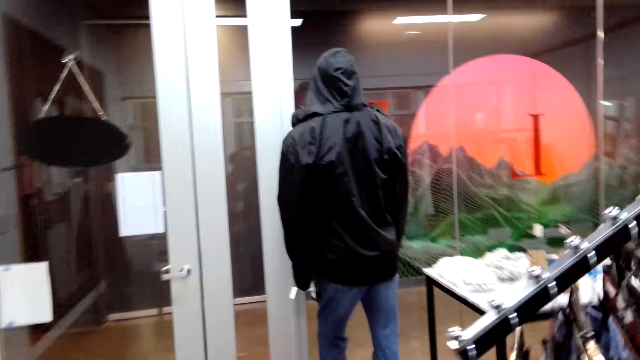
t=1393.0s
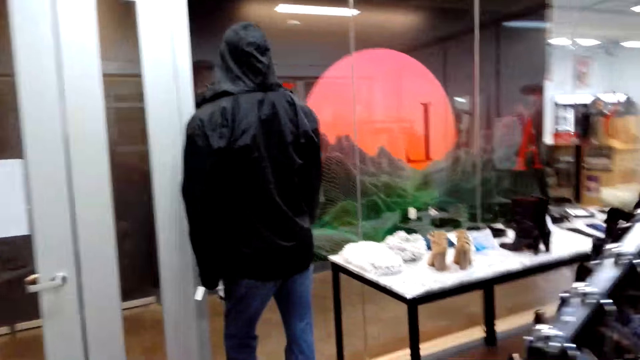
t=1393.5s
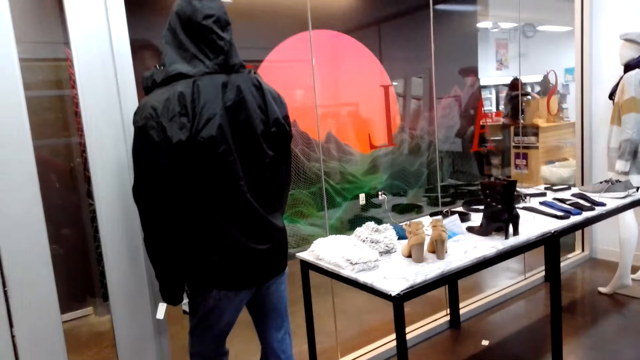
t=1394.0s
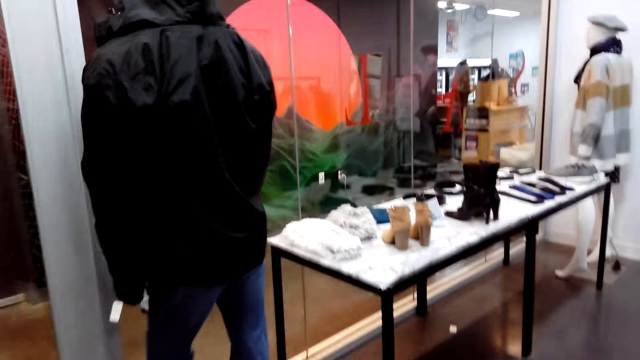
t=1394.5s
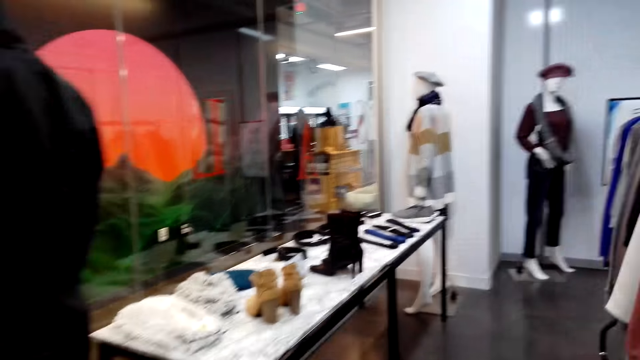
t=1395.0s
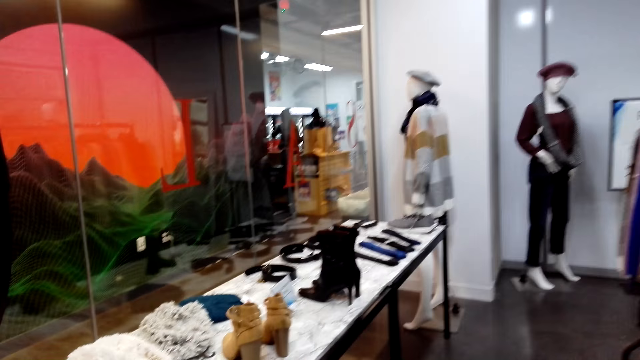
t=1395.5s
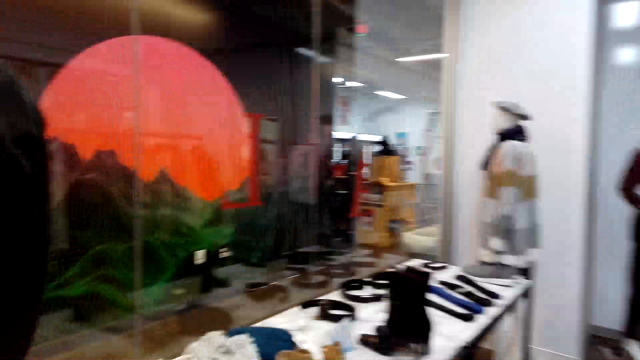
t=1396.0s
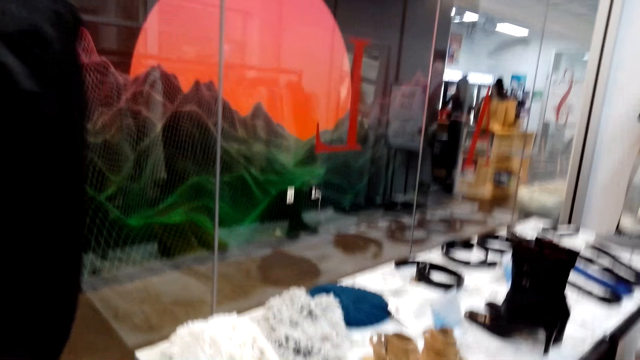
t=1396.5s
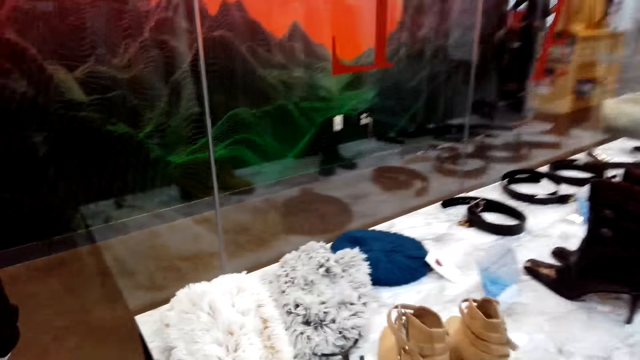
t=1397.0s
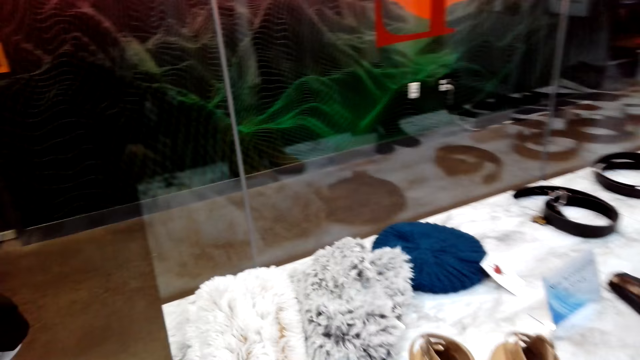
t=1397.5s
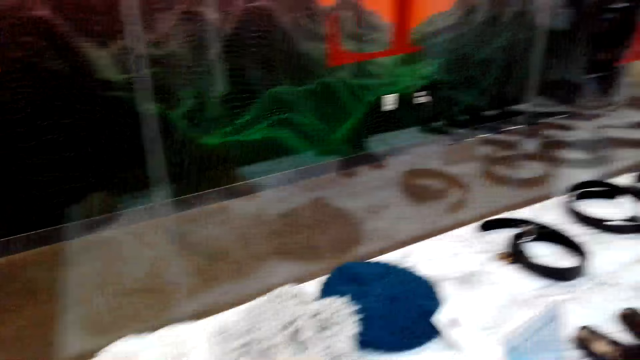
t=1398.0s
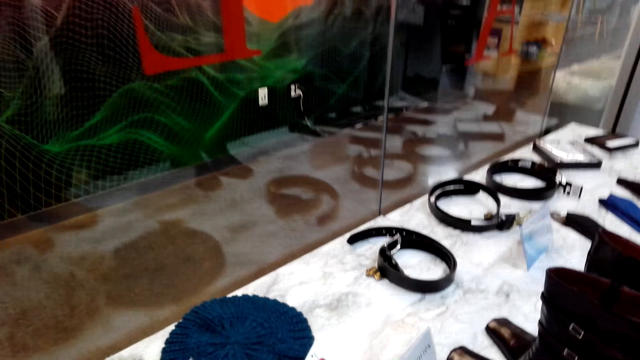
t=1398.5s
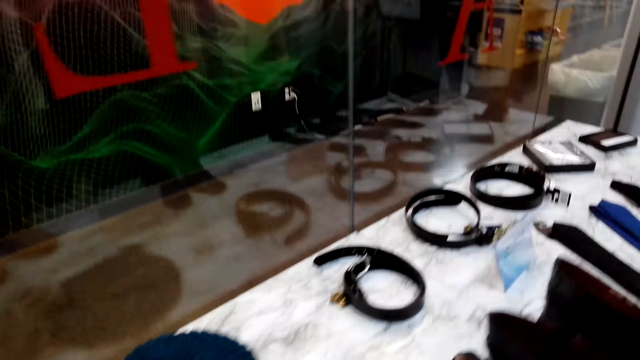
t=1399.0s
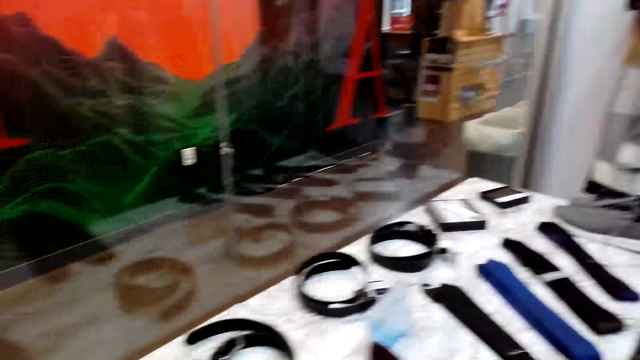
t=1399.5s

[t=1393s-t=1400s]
The camera wearer stares in the boutique.

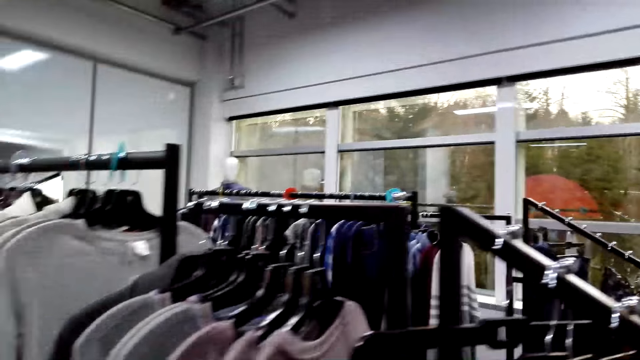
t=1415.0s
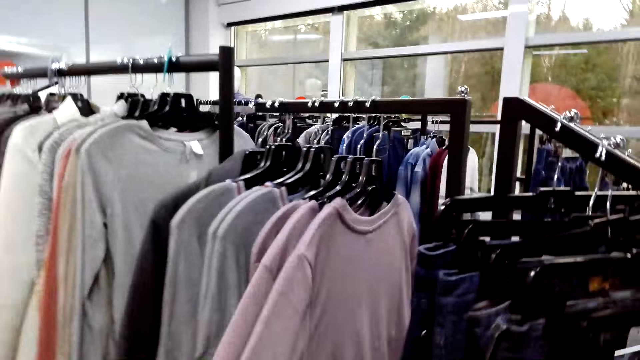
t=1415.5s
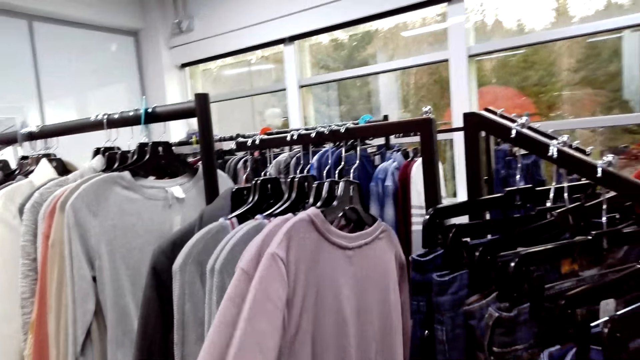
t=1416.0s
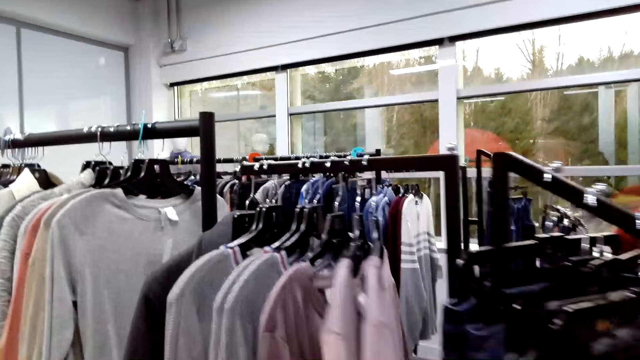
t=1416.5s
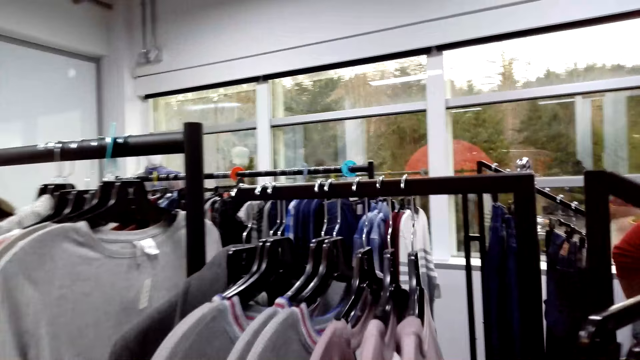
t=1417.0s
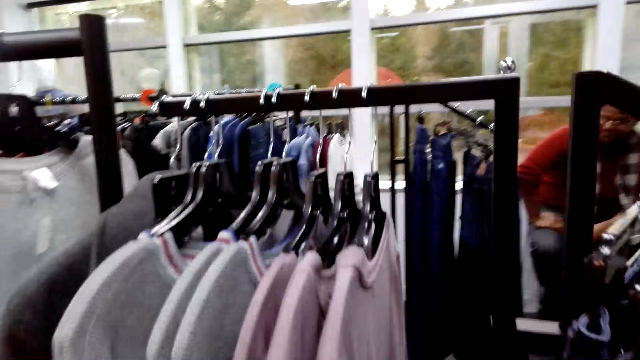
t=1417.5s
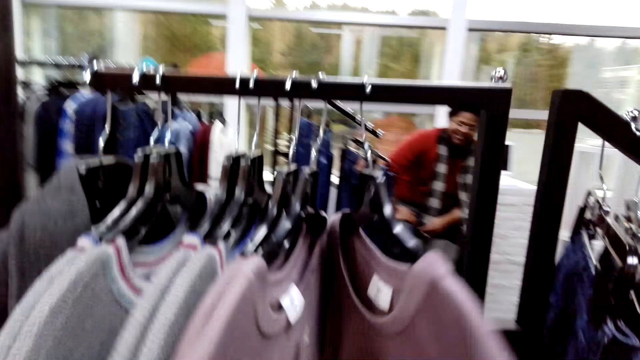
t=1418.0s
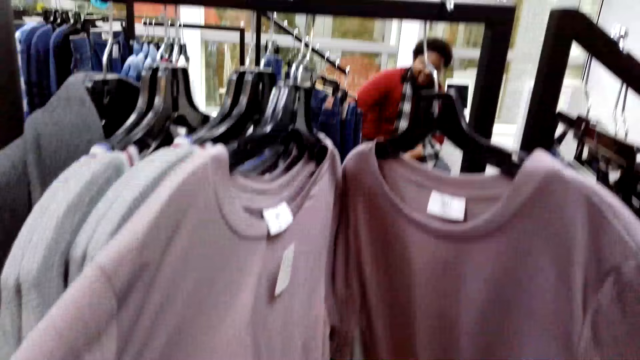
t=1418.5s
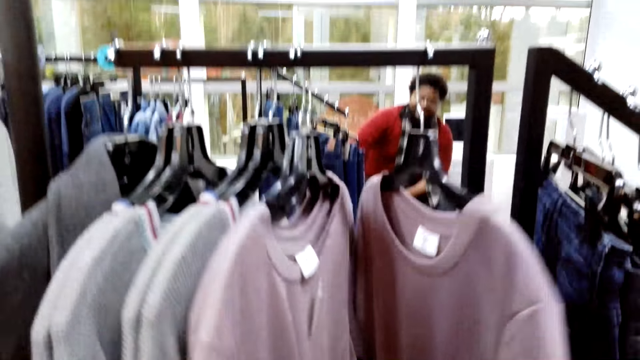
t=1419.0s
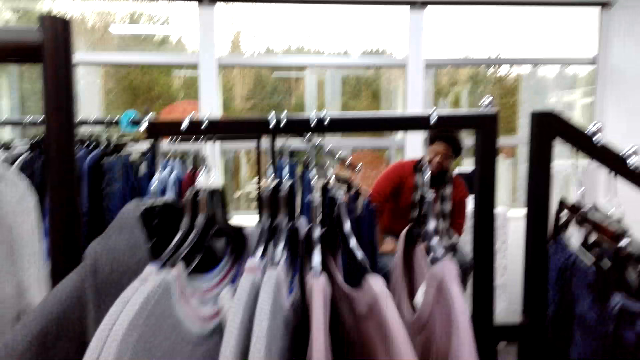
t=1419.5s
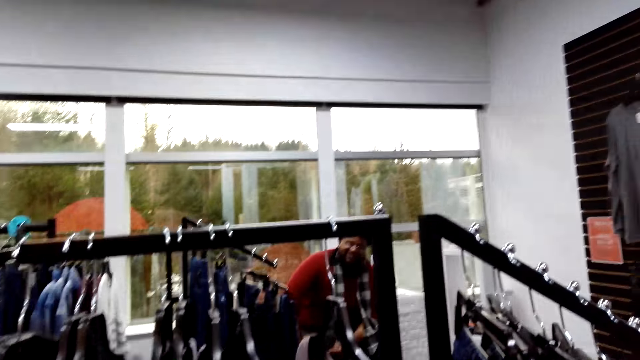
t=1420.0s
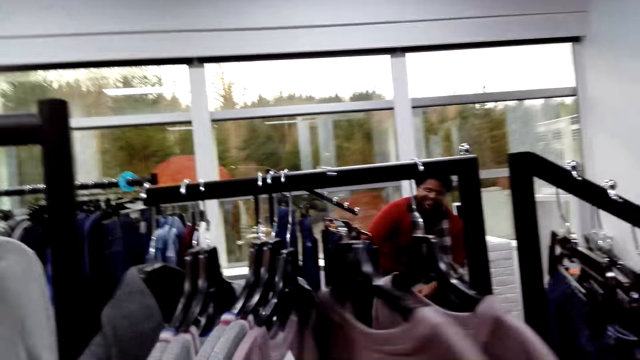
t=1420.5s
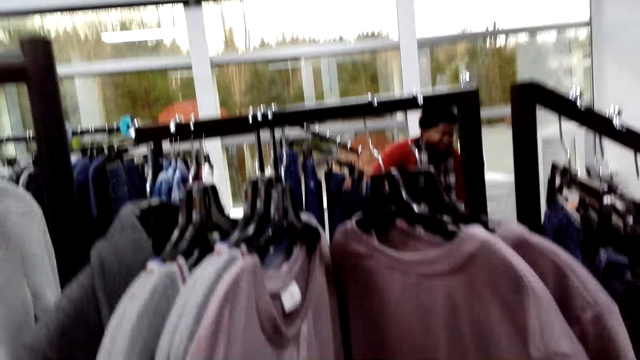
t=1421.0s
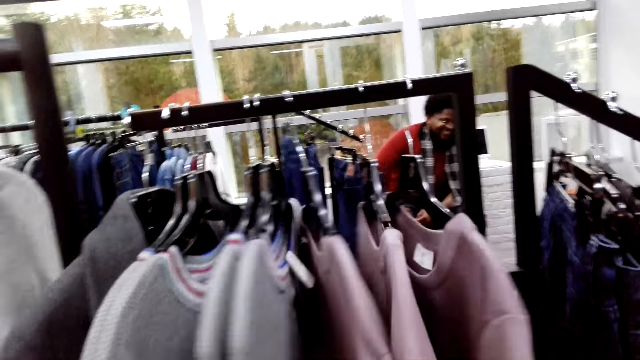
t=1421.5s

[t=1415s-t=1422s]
The camera wearer moves clothes on the hanger in the boutique.

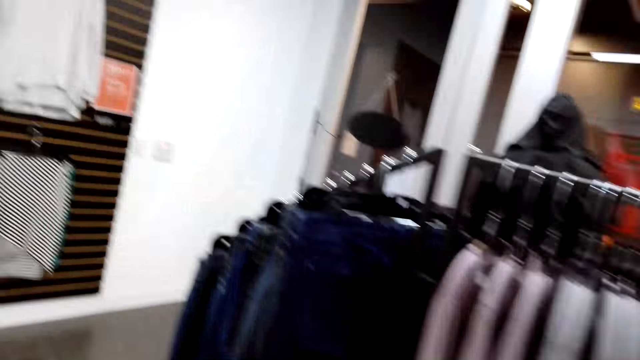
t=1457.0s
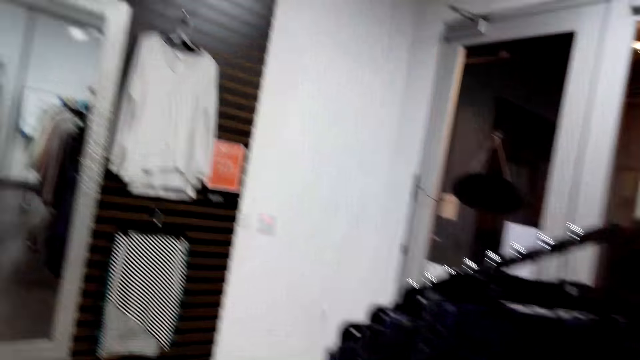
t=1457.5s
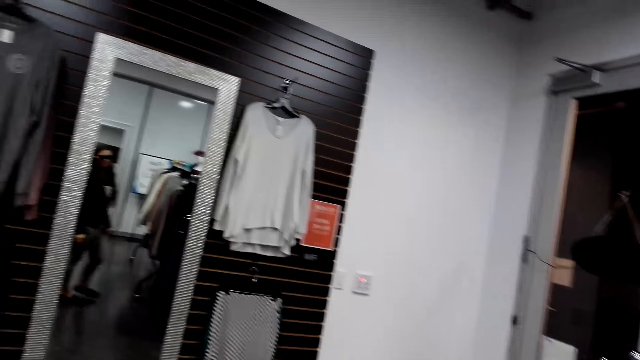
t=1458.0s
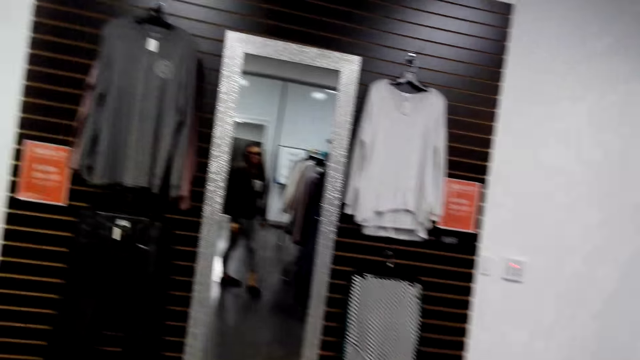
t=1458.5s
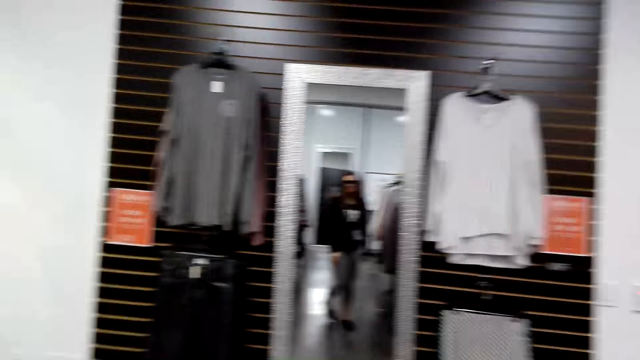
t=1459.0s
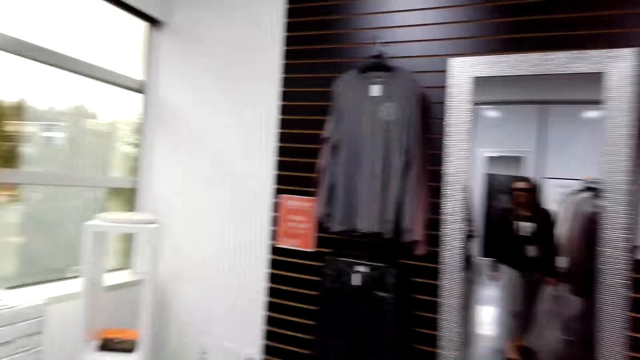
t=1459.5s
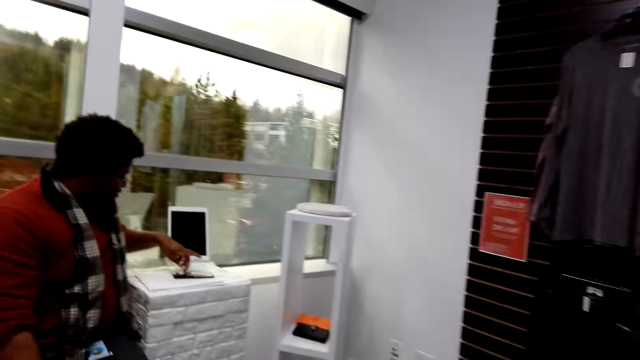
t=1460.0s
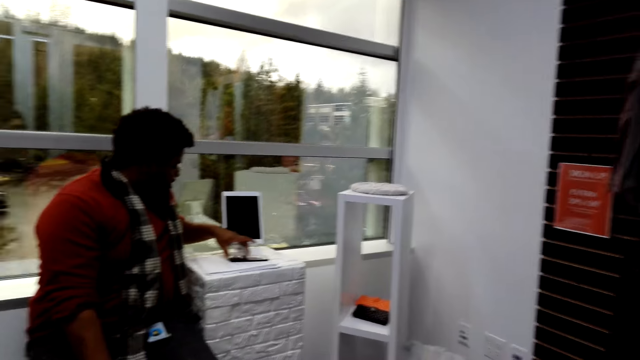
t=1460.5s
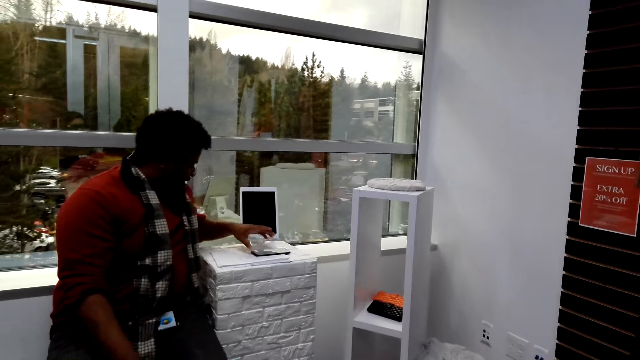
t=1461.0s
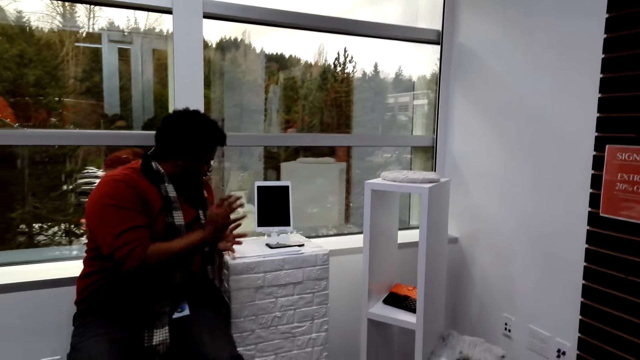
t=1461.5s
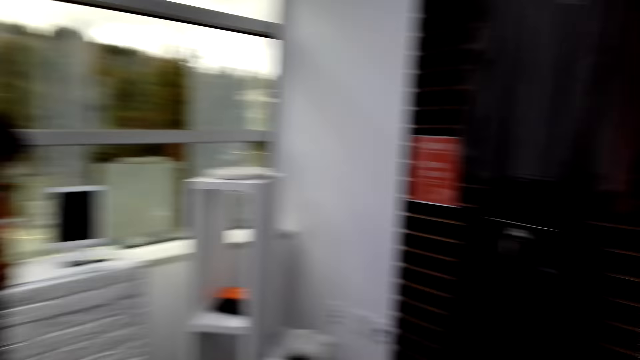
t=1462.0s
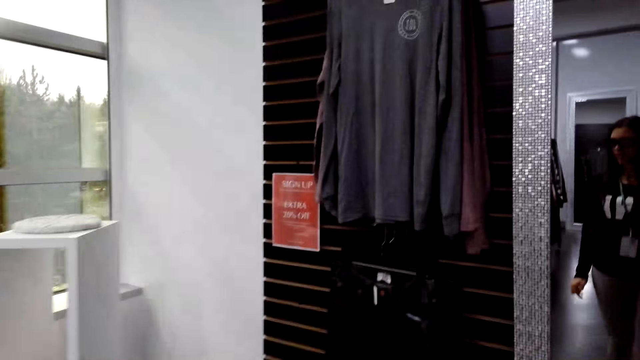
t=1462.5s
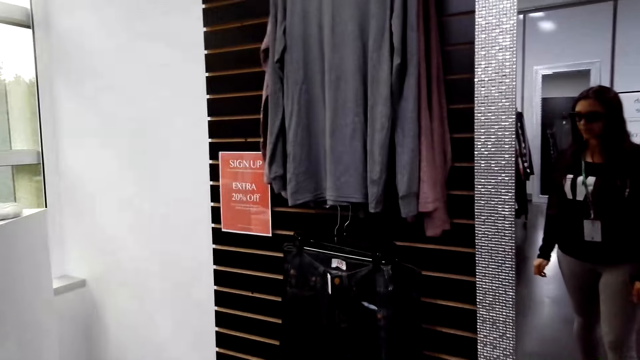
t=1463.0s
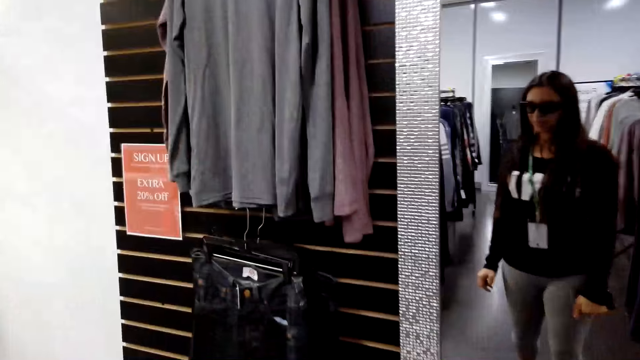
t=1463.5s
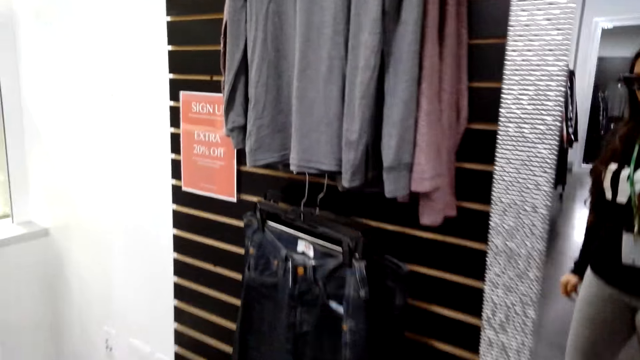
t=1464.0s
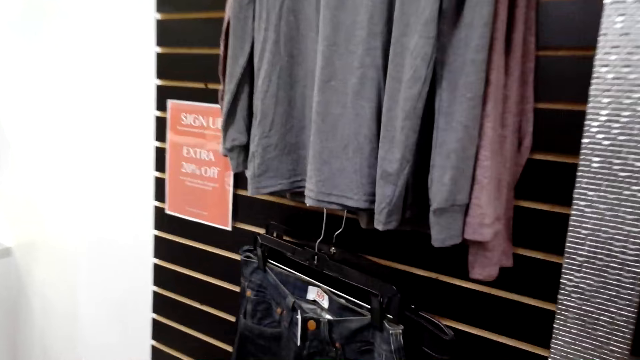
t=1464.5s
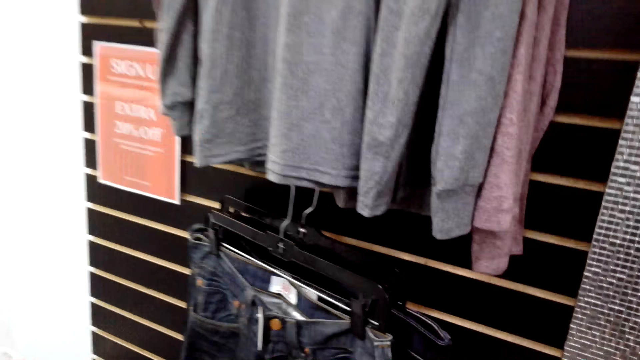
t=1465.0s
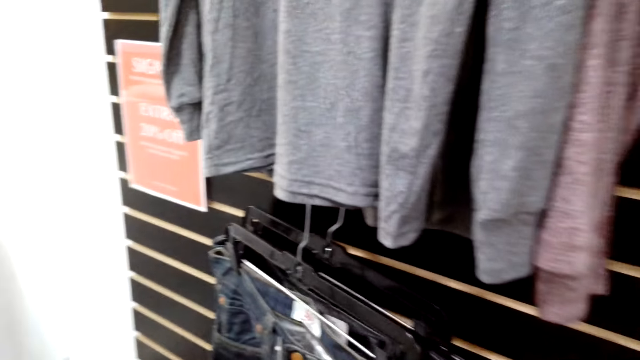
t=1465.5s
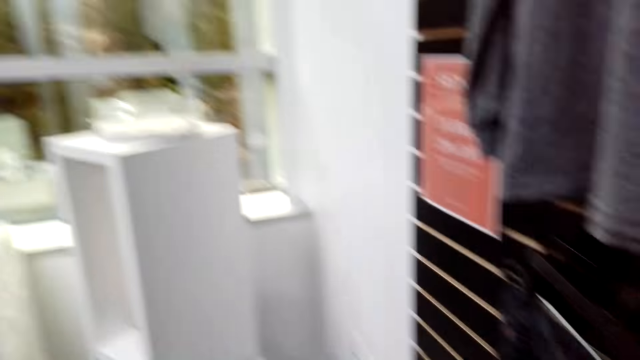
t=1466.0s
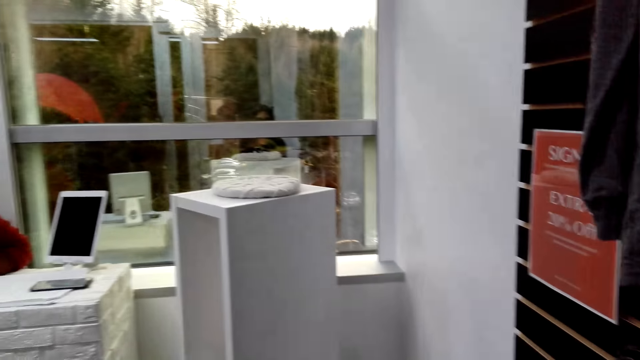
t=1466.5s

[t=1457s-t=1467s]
The camera wearer walks around the boutique. A man operates a mobile phone on the cabinet. The man taps the phone. The camera wearer walks in the room.
